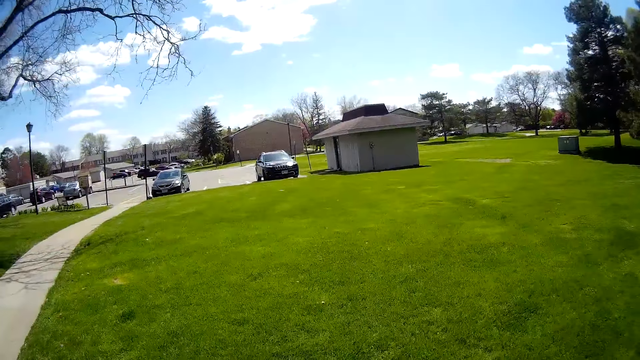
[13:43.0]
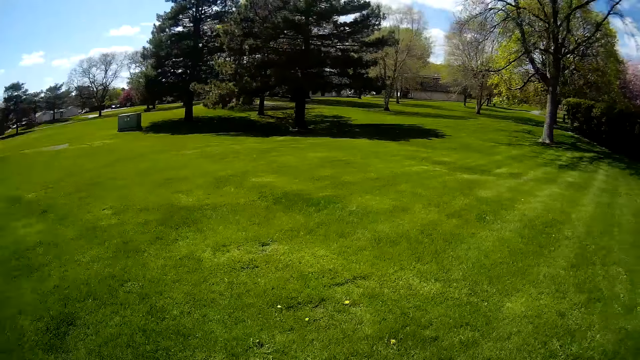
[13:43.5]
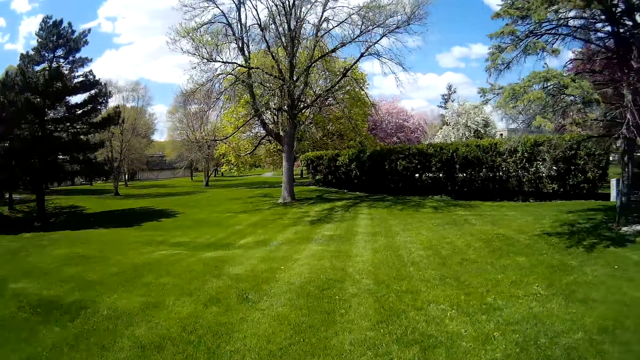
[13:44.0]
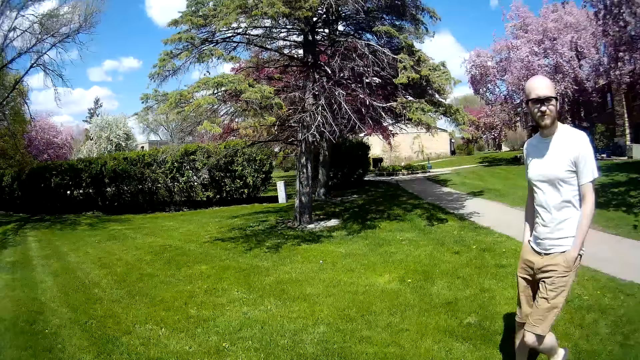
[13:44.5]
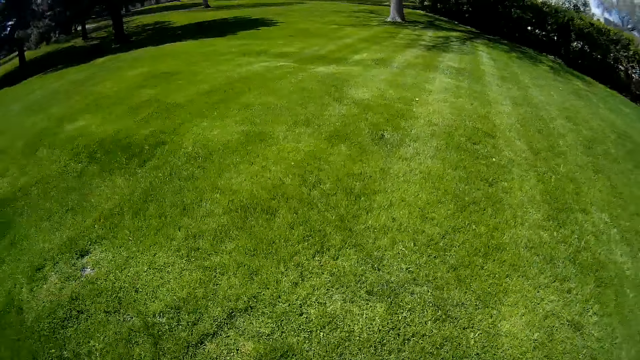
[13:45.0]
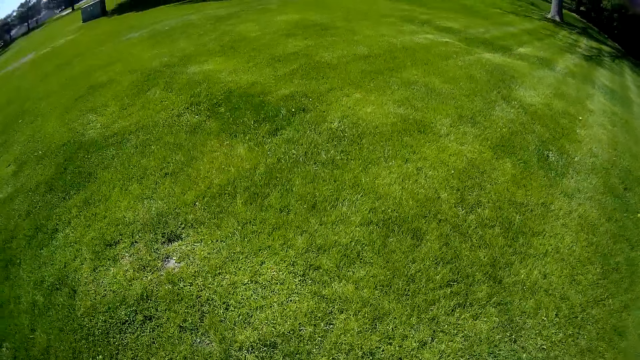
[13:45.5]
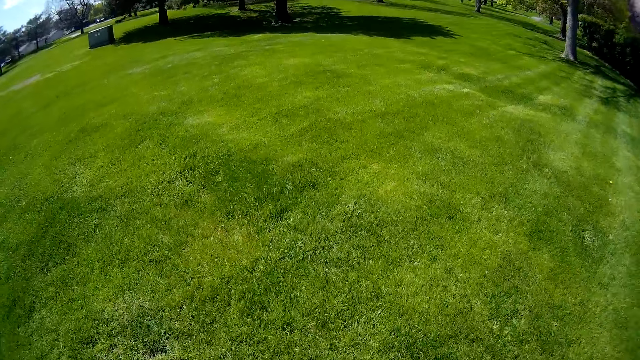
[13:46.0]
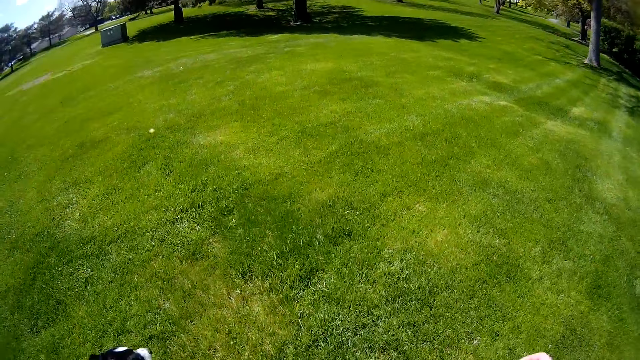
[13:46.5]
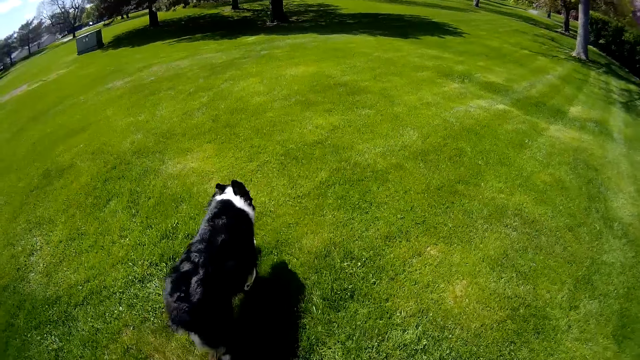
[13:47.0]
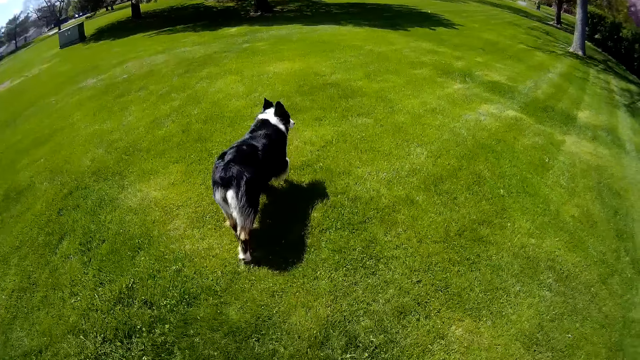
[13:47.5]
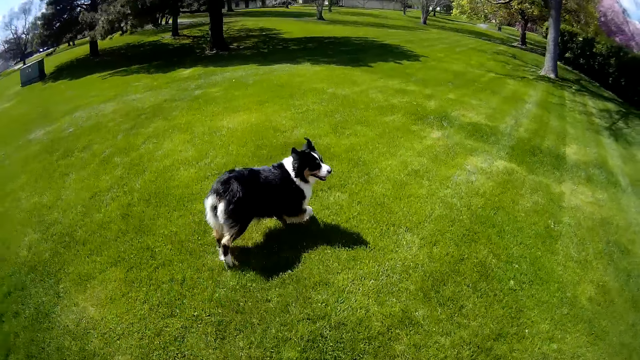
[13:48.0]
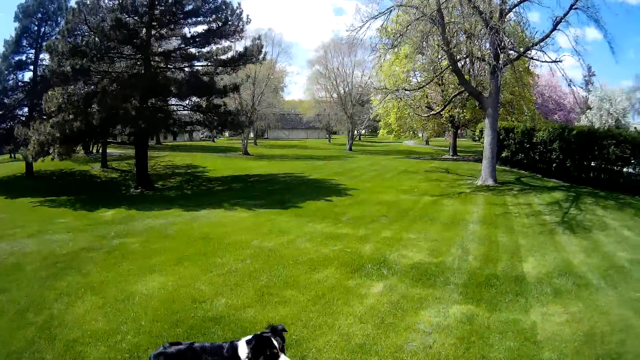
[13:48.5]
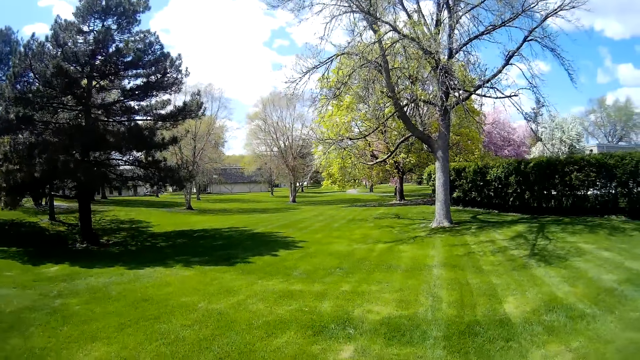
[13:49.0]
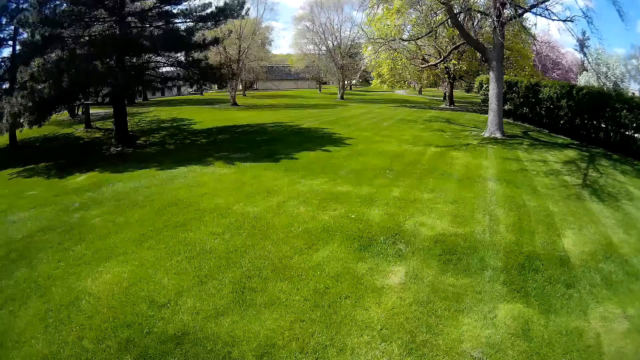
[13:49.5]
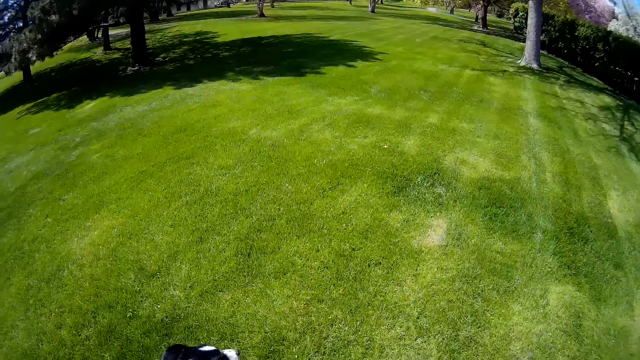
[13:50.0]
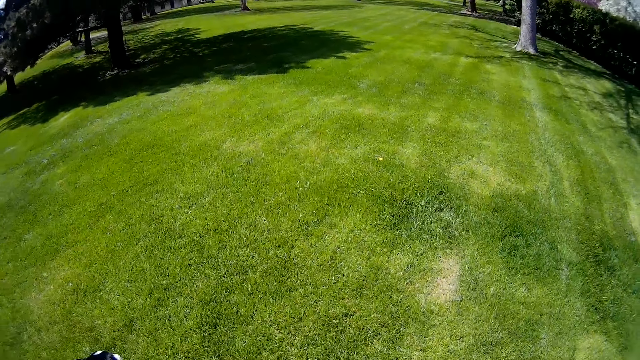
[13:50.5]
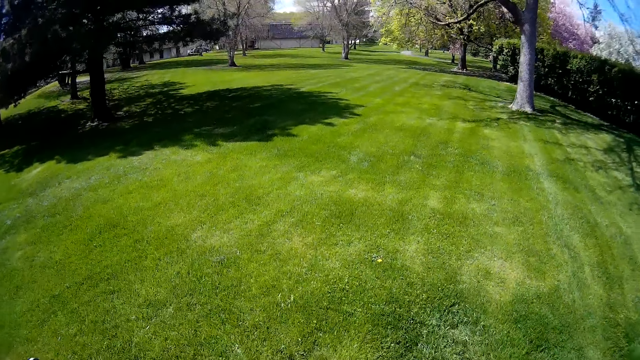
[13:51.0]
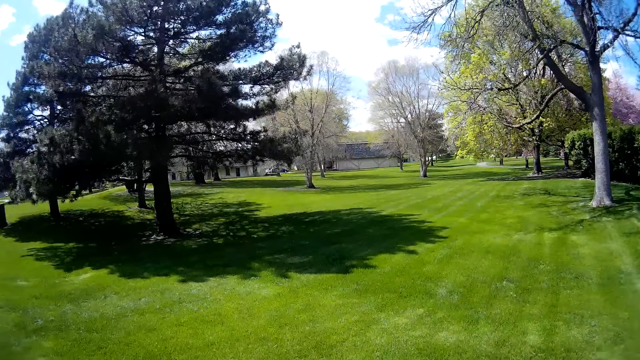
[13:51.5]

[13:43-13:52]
The camera wearer speaks to a person. A dog runs past the camera wearer. The camera wearer walks around.

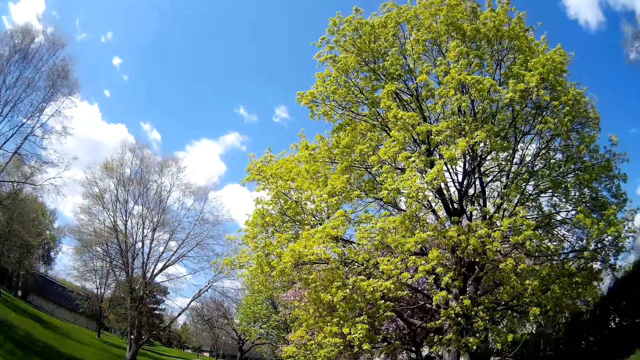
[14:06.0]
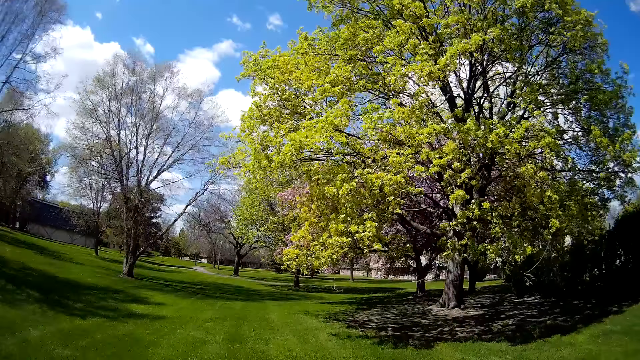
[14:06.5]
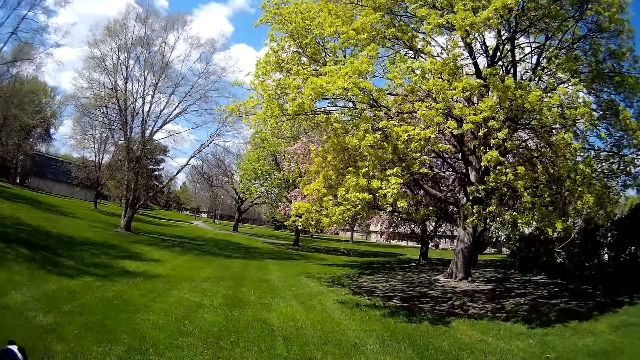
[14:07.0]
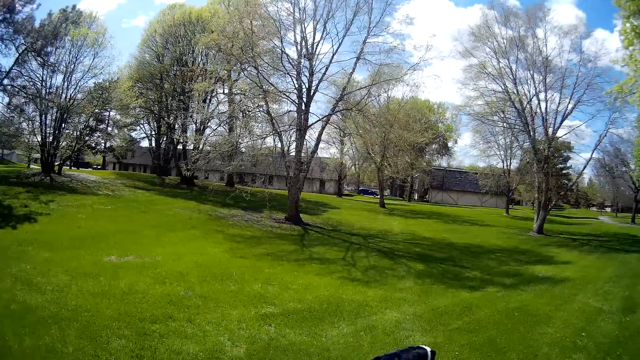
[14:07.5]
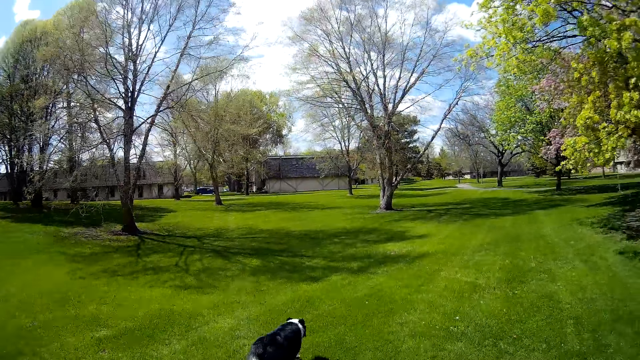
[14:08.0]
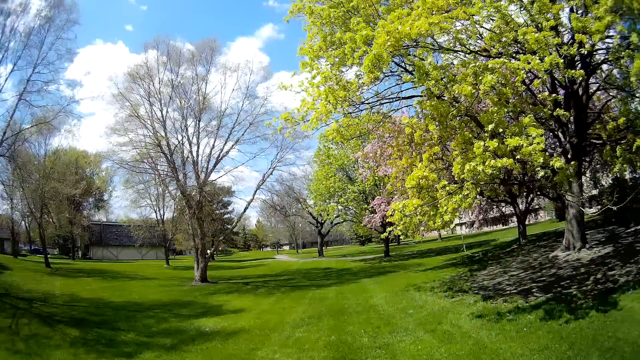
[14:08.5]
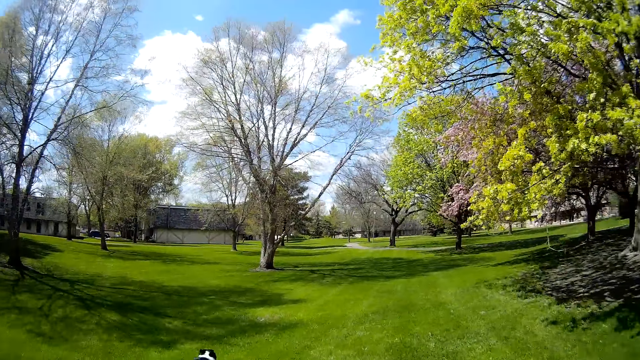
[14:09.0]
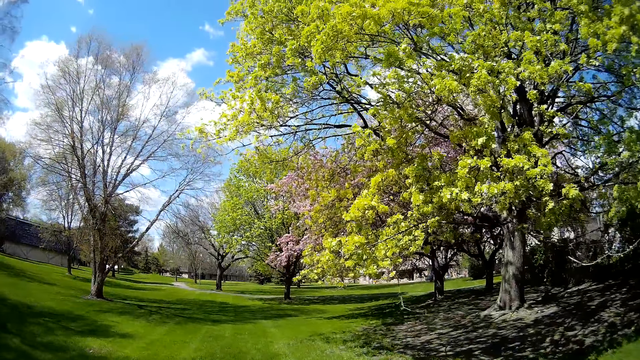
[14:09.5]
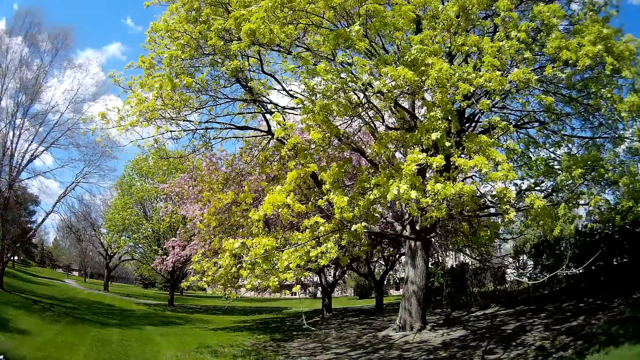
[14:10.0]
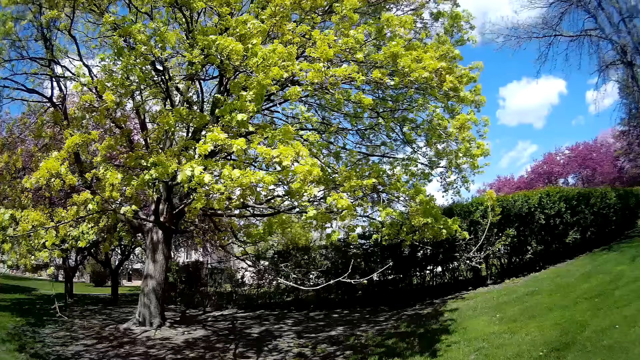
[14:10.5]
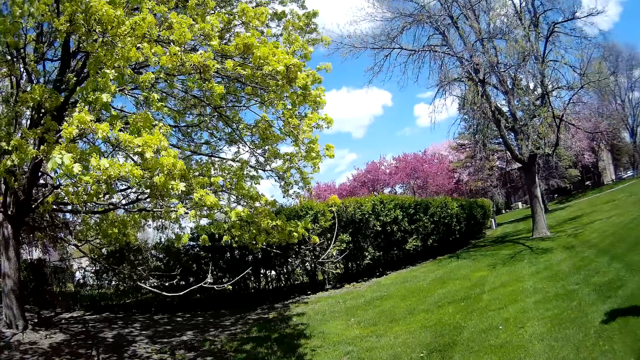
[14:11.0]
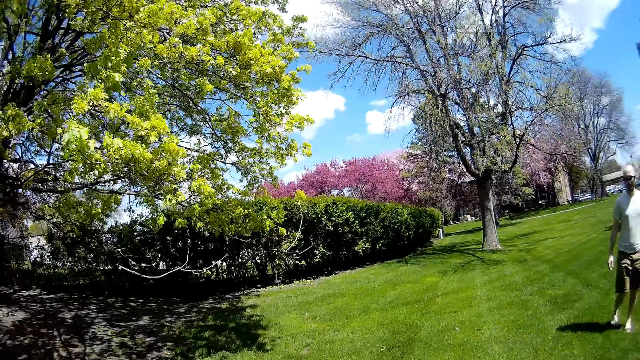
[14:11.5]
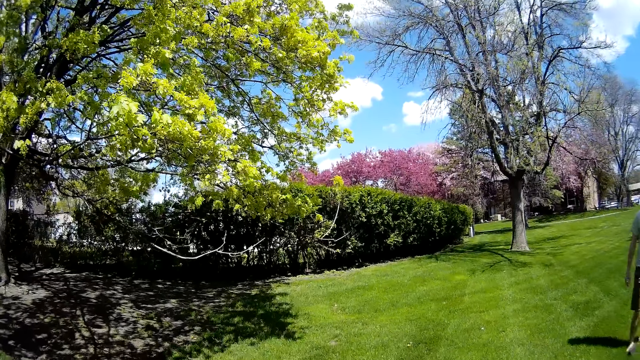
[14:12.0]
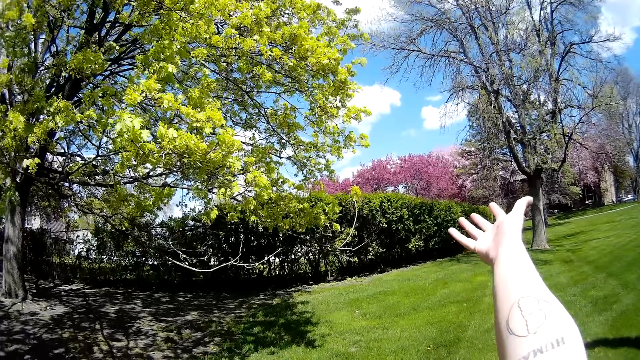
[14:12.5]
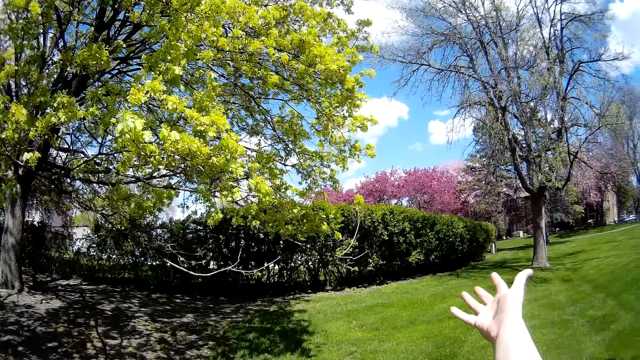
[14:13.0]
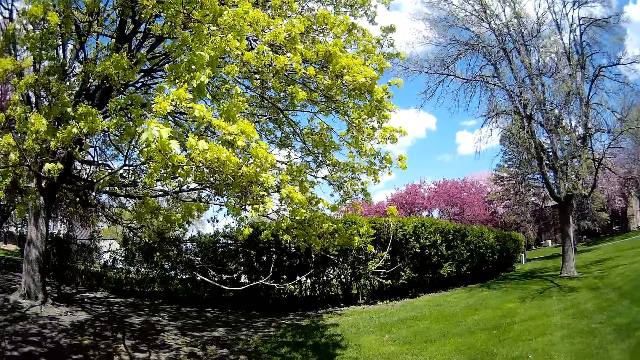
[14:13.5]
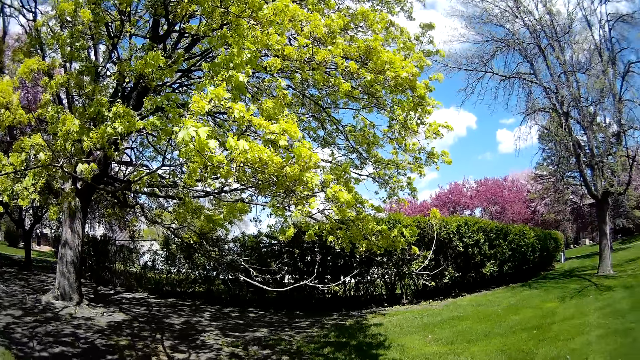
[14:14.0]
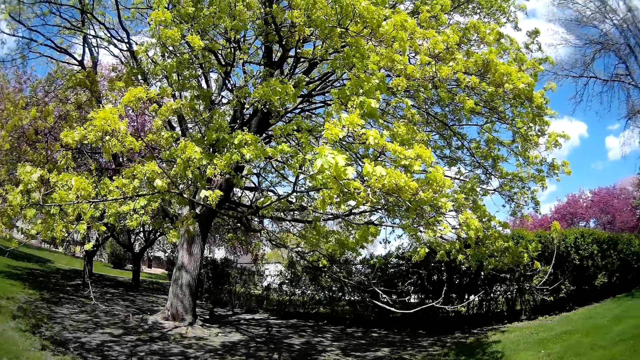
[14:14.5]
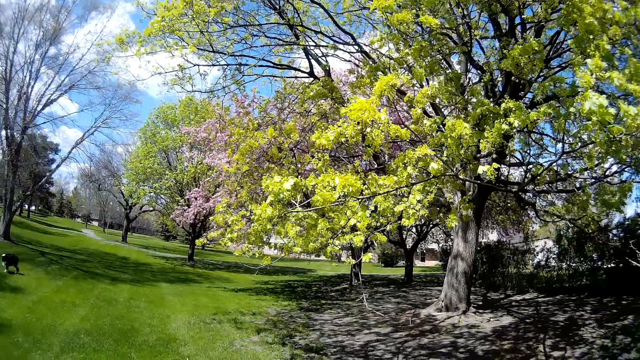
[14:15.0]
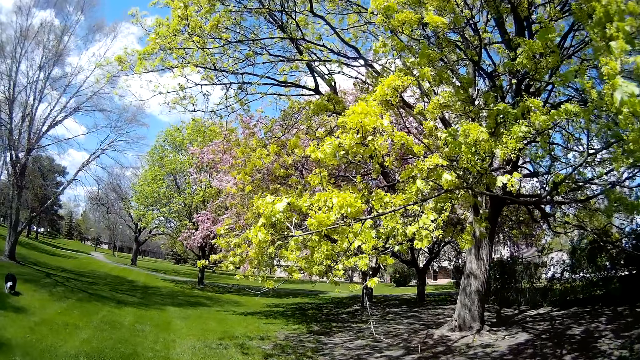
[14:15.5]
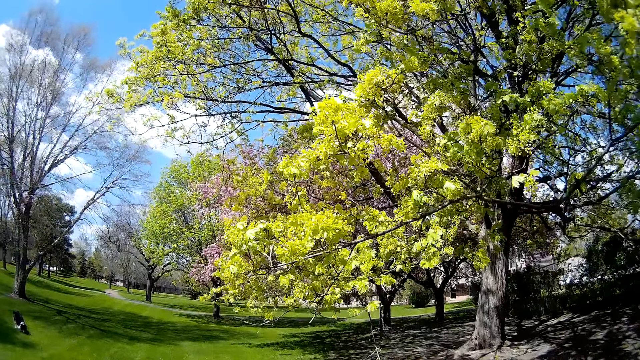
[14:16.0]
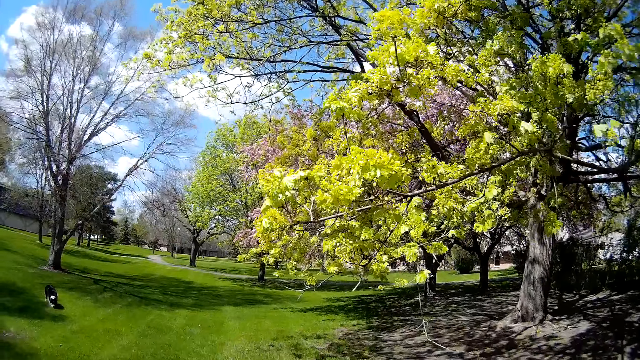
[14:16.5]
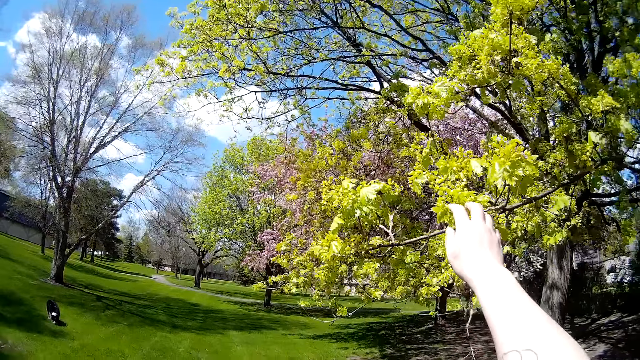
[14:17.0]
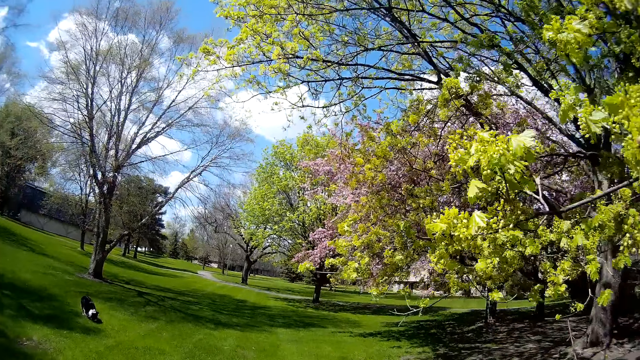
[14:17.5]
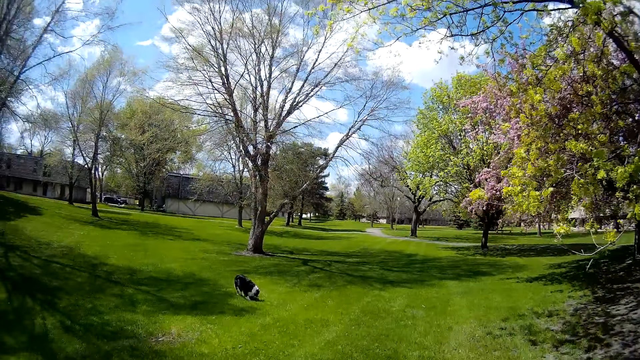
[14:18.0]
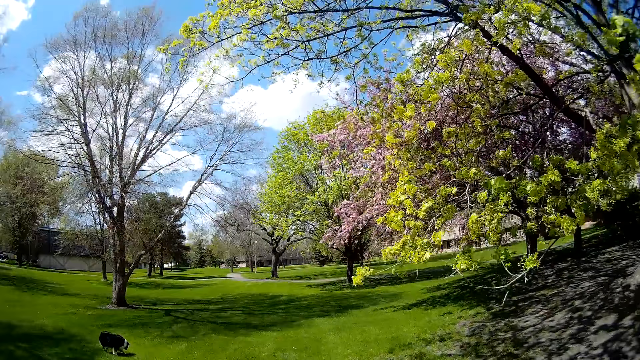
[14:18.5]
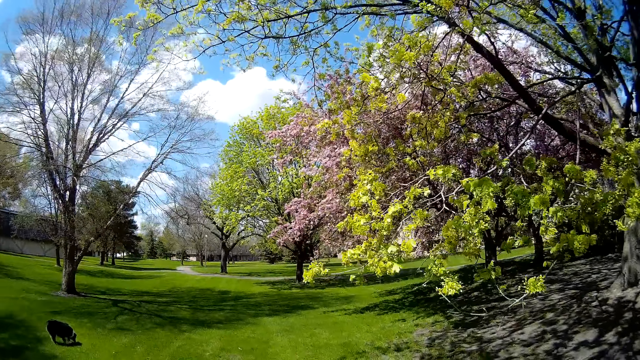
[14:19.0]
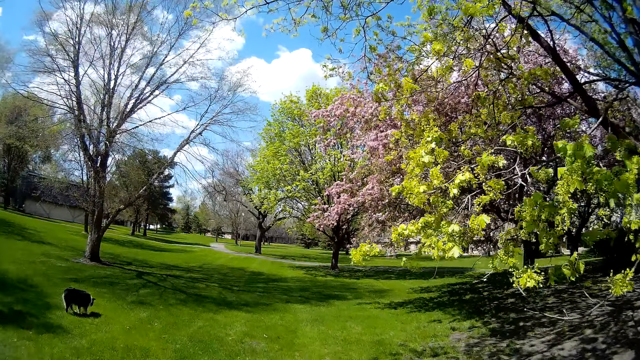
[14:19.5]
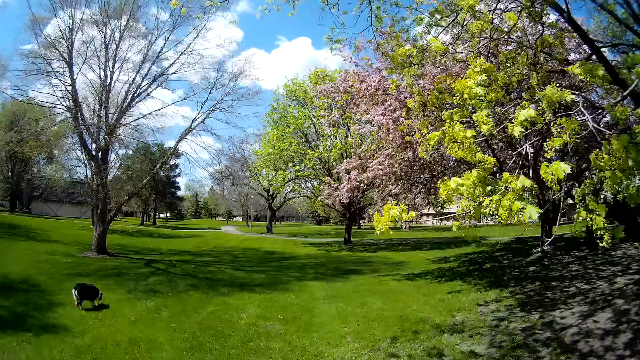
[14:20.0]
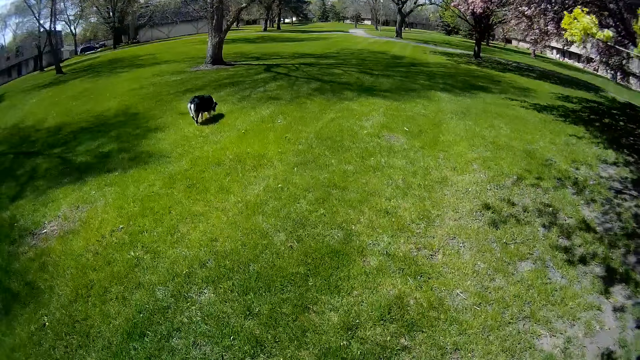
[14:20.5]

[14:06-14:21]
The camera wearer converses with the man. She holds a branch of flowers on a tree with her right hand.
